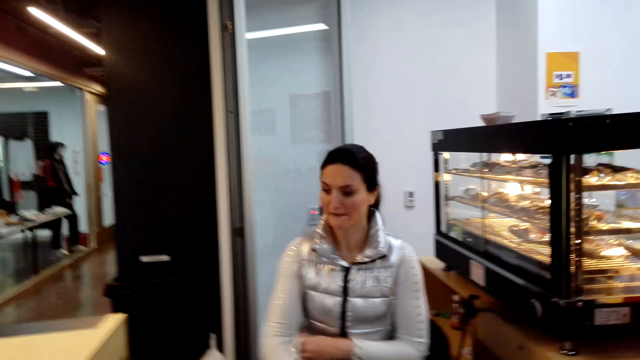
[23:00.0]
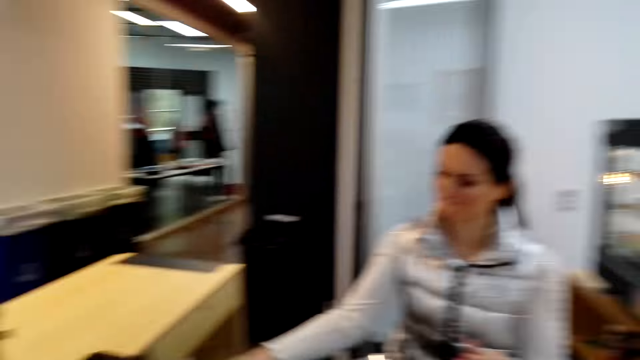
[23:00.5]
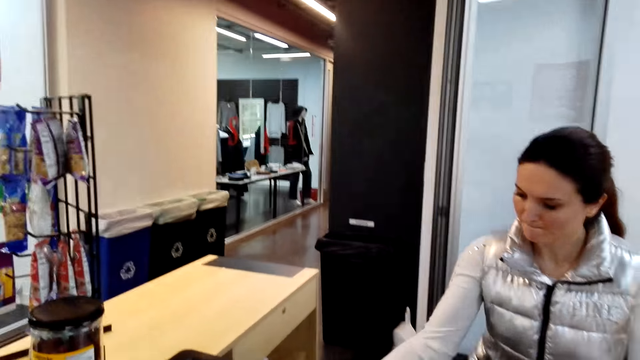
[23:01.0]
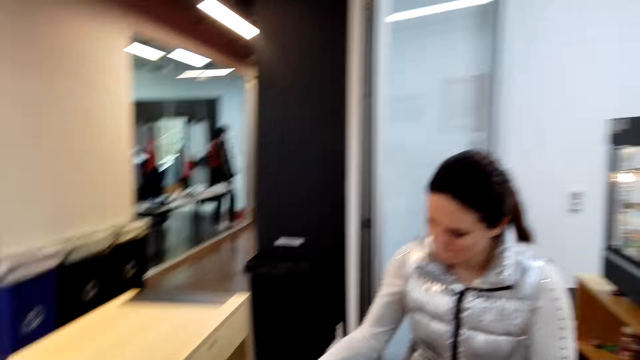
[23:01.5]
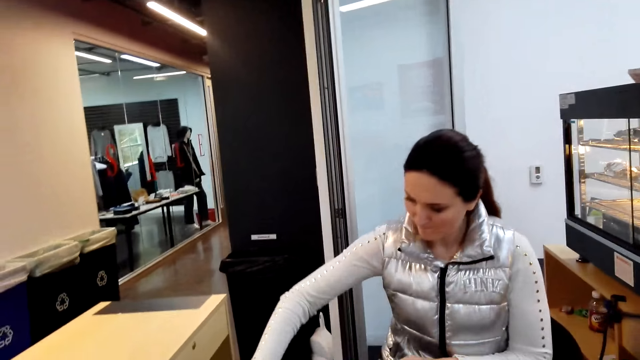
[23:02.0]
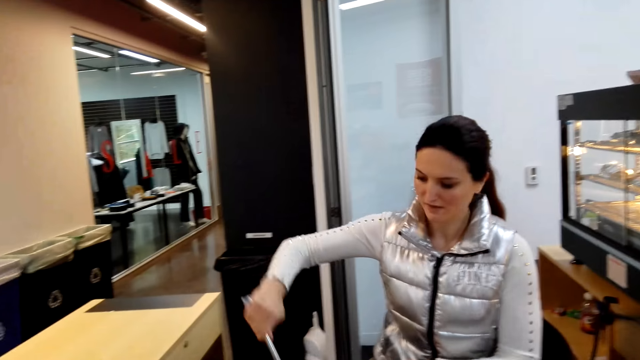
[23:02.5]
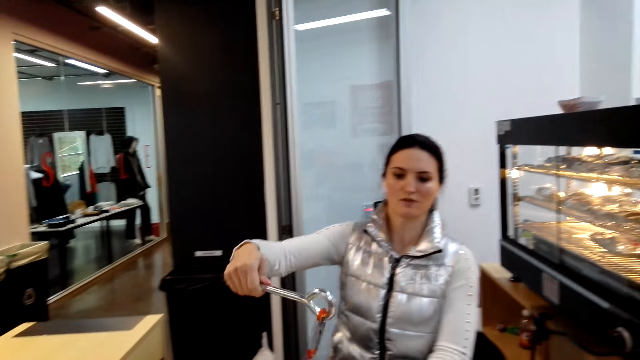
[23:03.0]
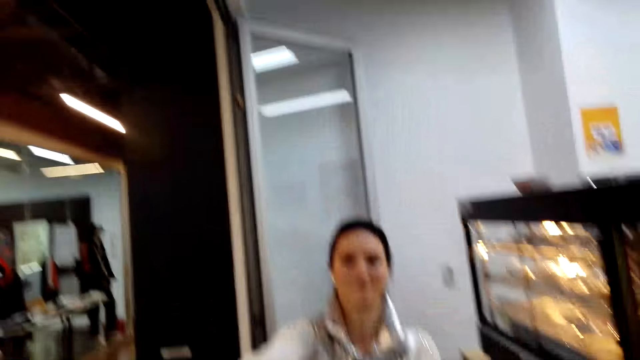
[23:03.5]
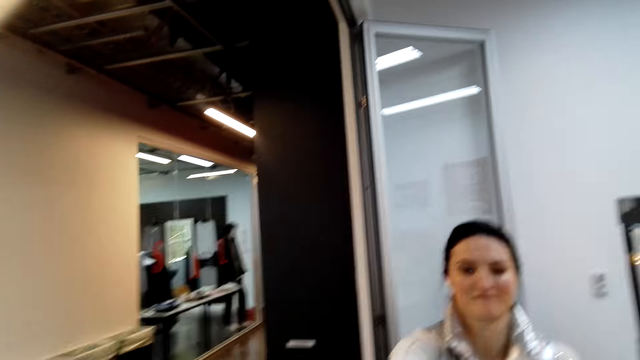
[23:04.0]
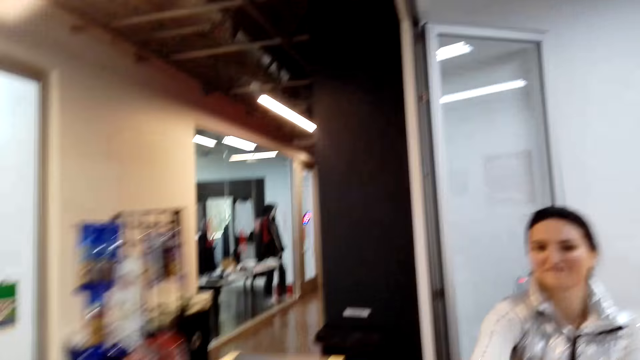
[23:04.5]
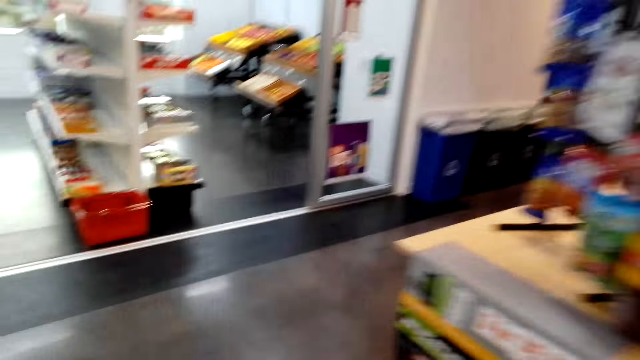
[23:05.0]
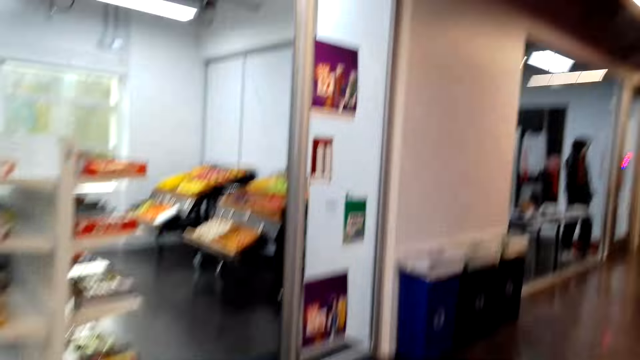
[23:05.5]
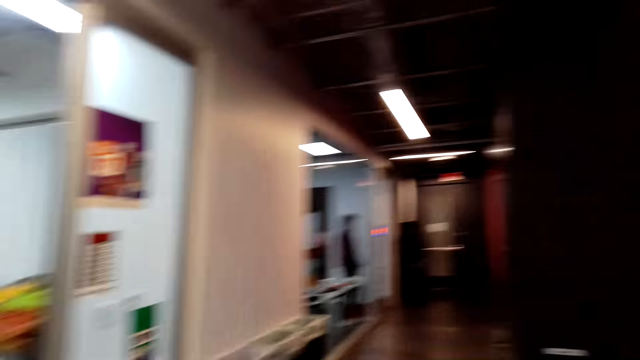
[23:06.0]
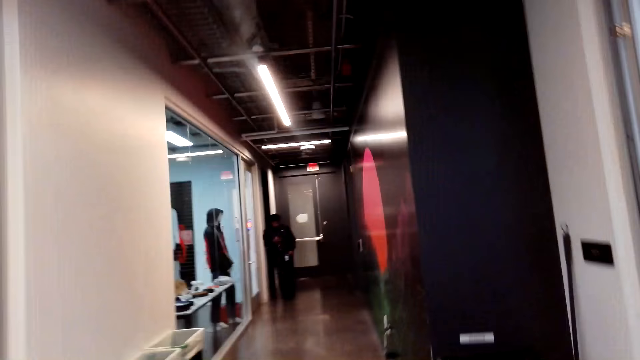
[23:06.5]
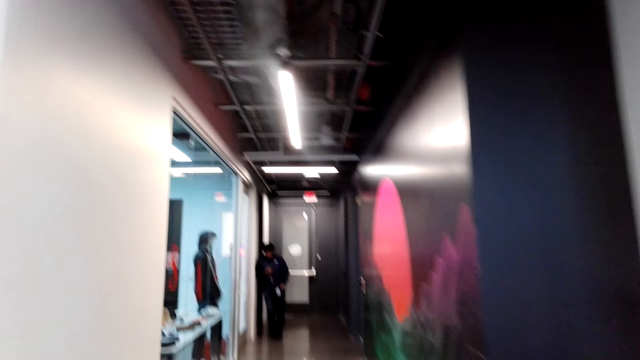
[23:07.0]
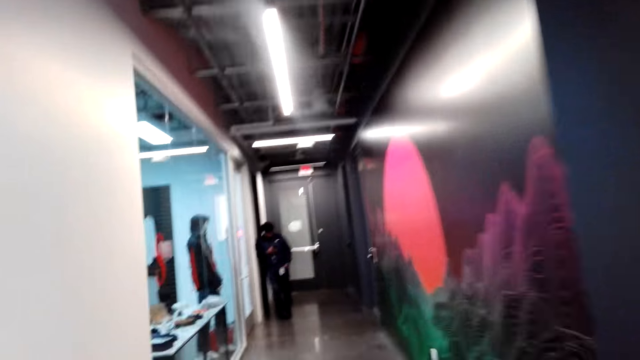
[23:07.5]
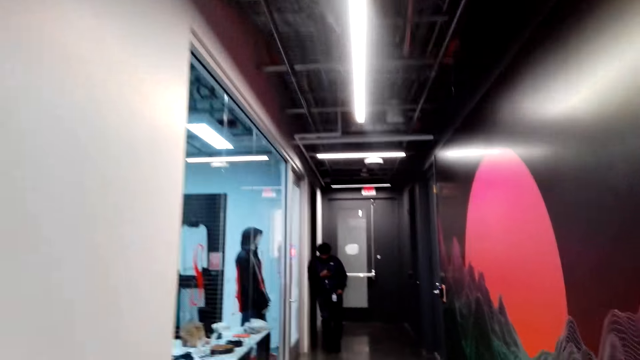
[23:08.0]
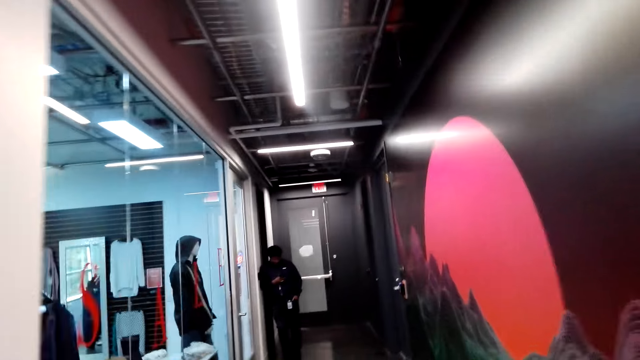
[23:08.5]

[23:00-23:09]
A woman picks something. The woman gives the camera wearer the metal. The camera wearer walks around.

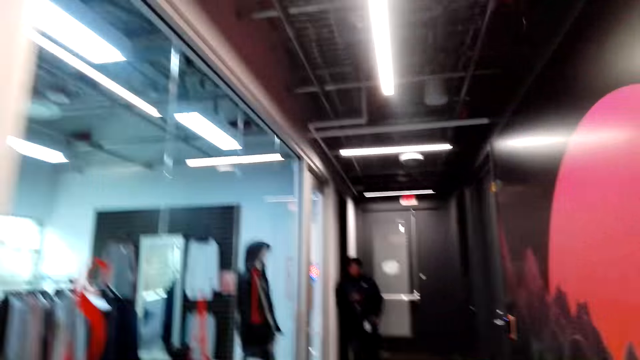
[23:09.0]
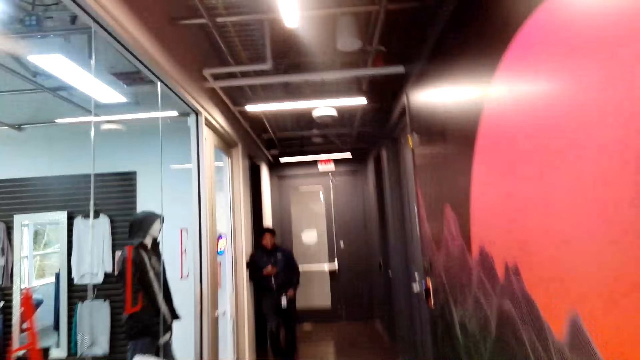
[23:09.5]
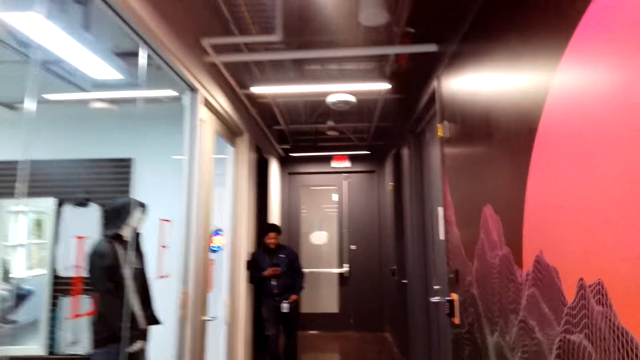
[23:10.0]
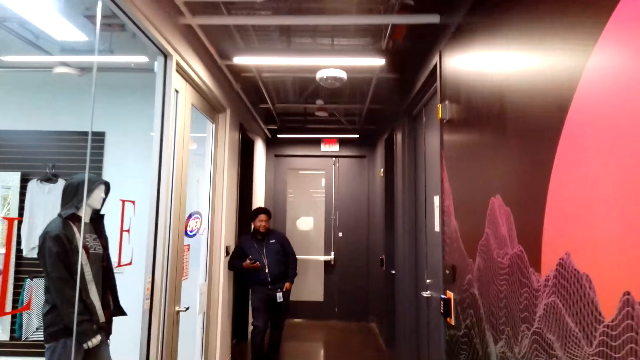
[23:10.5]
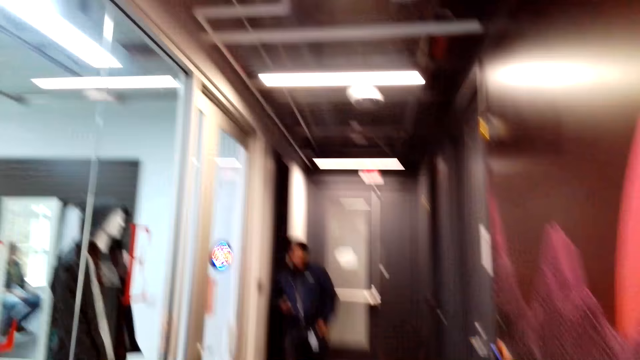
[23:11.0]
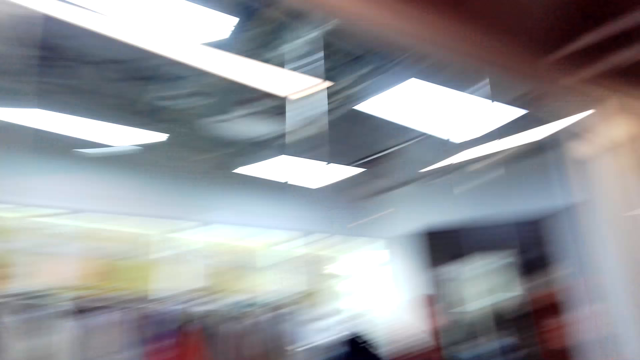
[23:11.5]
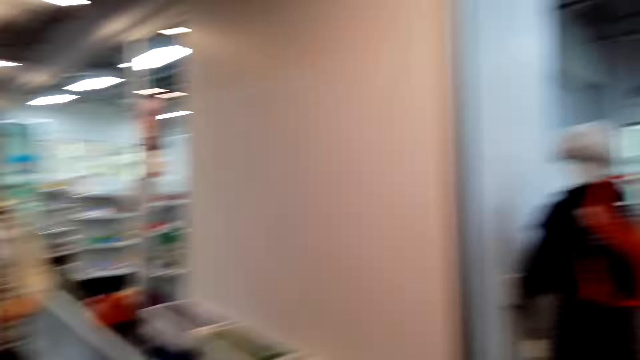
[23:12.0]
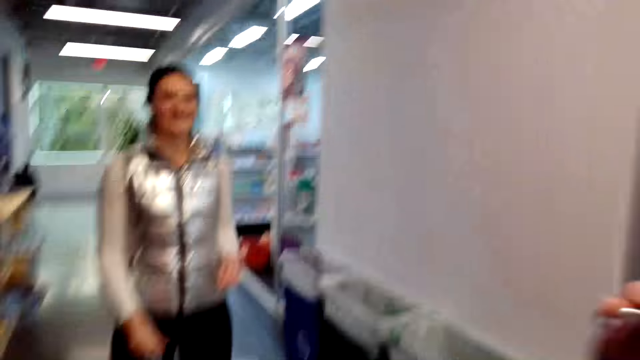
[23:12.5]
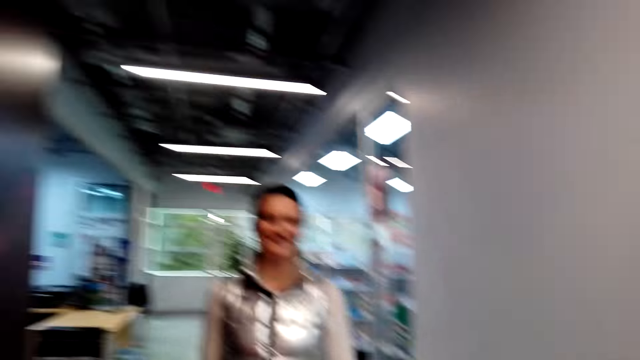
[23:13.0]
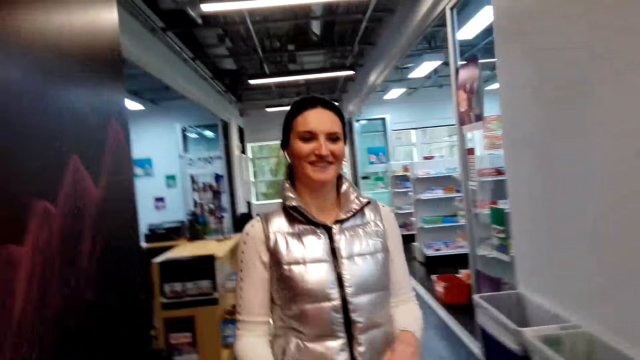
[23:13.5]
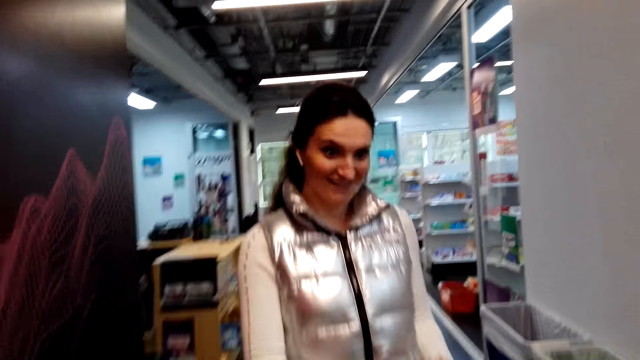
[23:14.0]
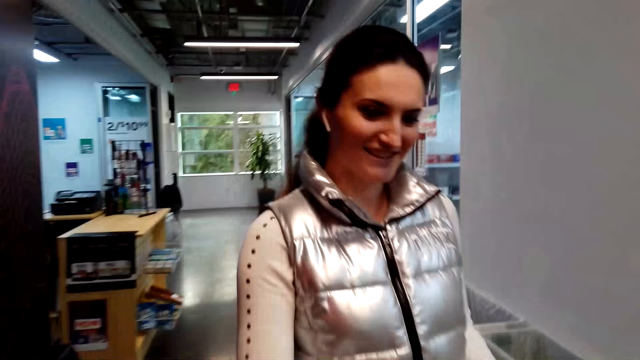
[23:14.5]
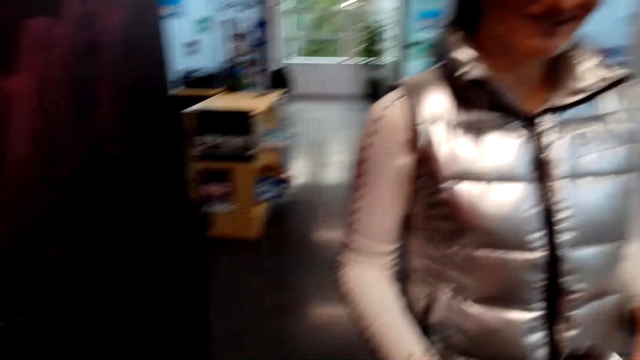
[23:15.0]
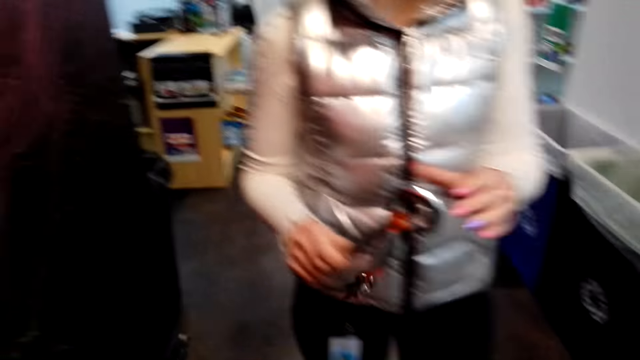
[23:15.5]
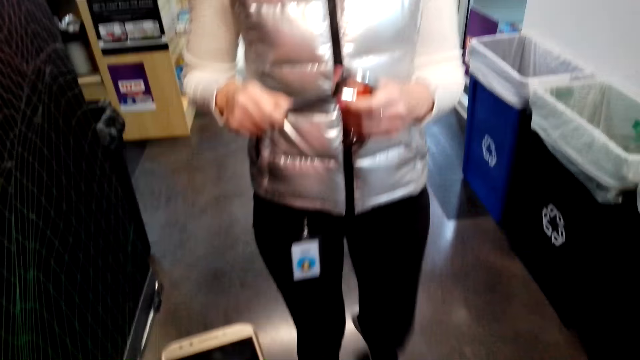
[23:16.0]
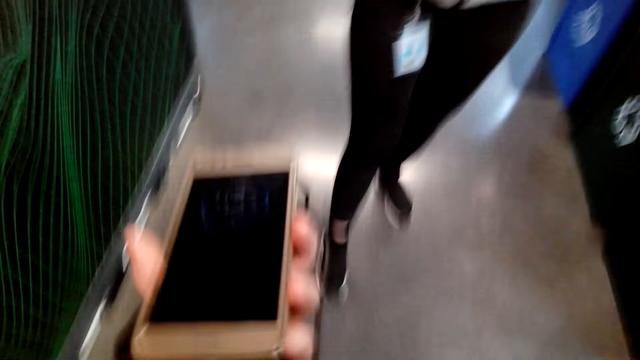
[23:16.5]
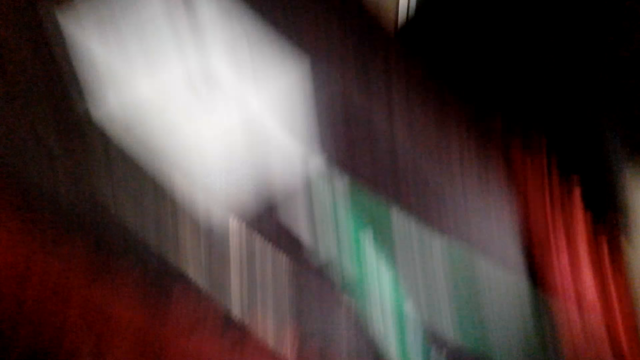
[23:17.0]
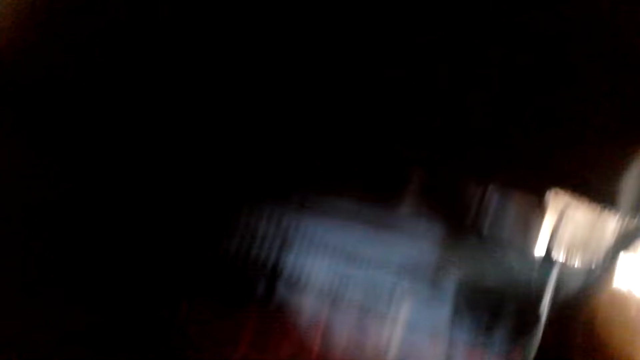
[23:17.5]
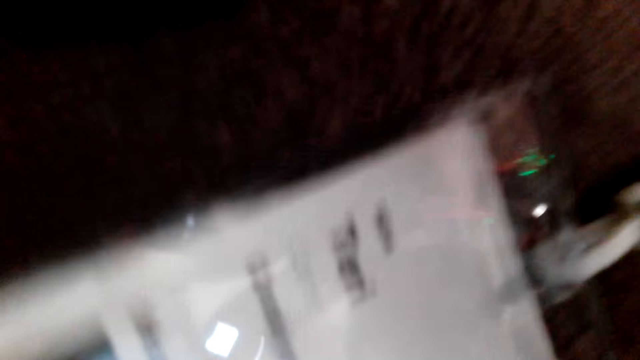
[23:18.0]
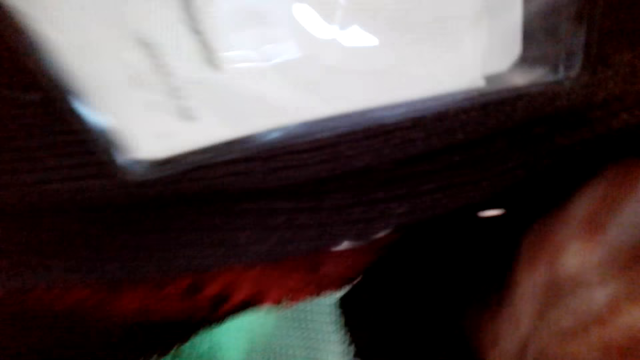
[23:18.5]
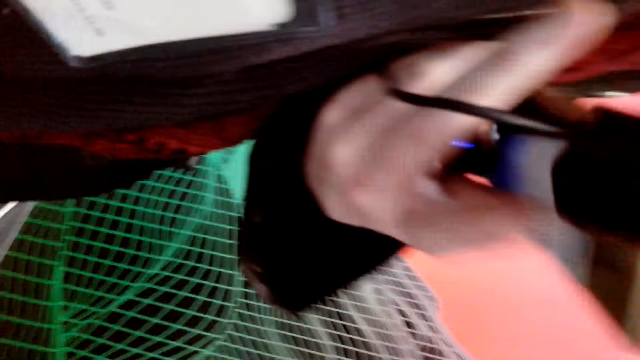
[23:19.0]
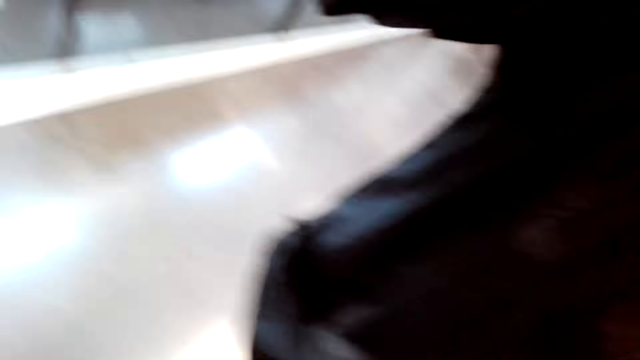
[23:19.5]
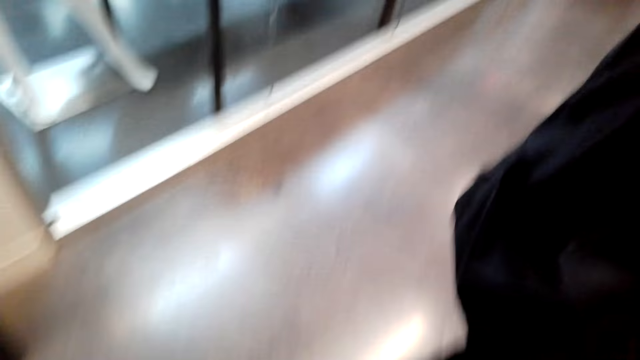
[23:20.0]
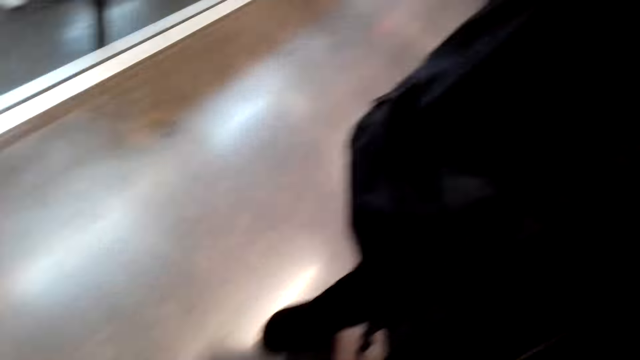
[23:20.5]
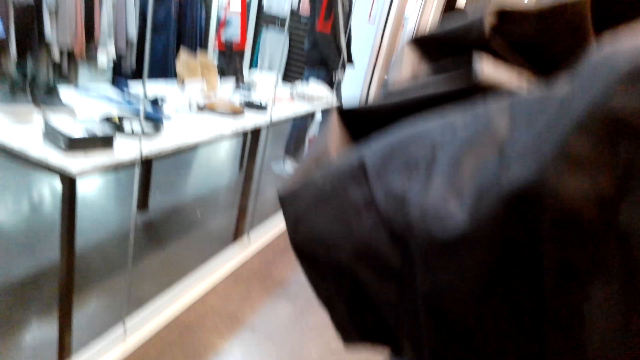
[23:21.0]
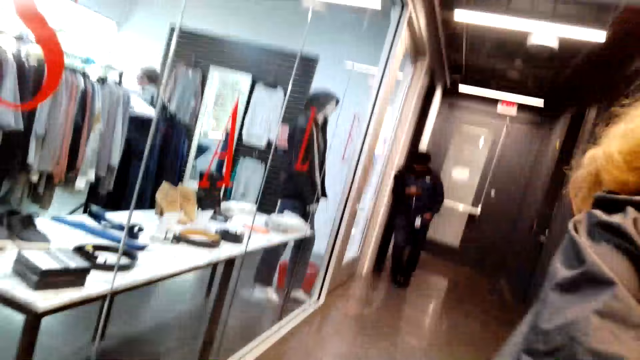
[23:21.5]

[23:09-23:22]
A man dials the phone. A woman walks around. The camera wearer gives the woman the metal. The woman takes something from the camera wearer.
